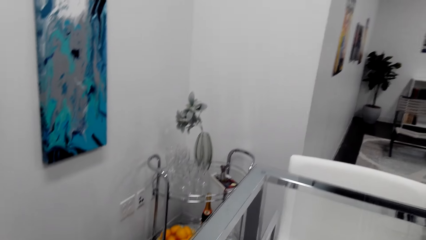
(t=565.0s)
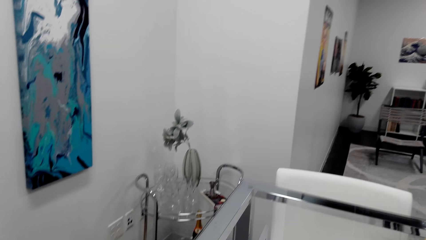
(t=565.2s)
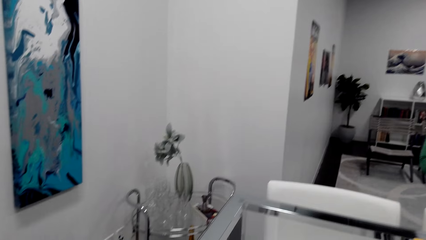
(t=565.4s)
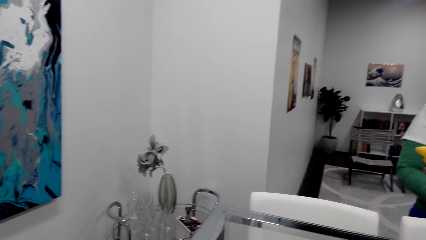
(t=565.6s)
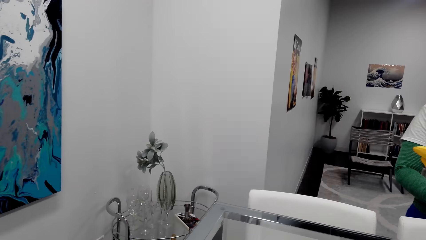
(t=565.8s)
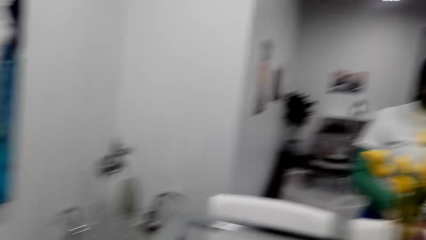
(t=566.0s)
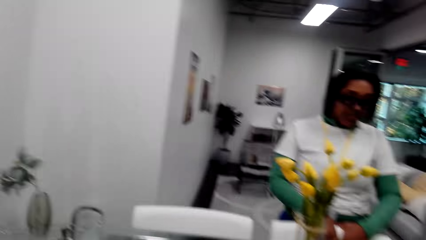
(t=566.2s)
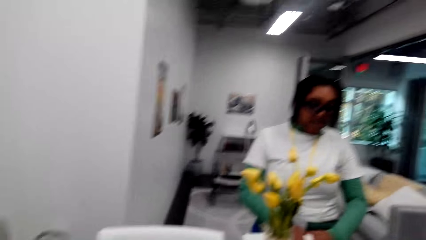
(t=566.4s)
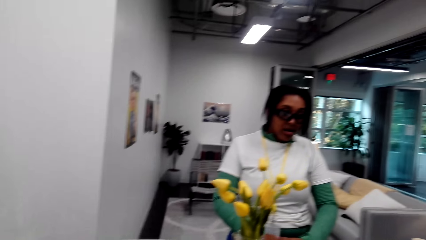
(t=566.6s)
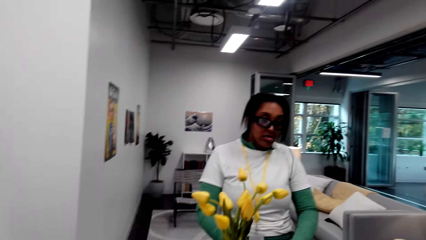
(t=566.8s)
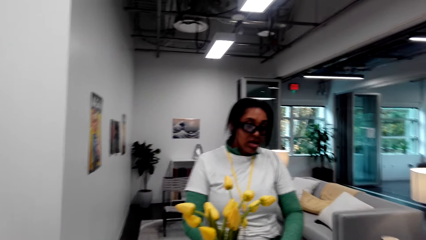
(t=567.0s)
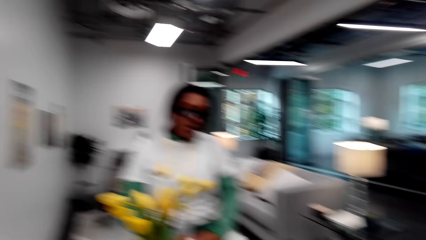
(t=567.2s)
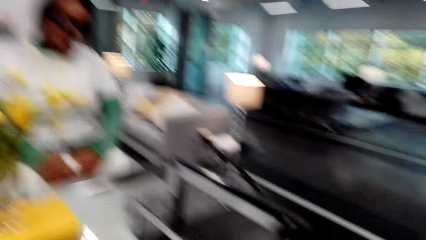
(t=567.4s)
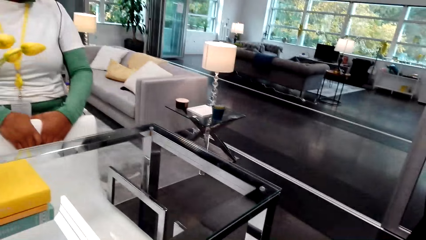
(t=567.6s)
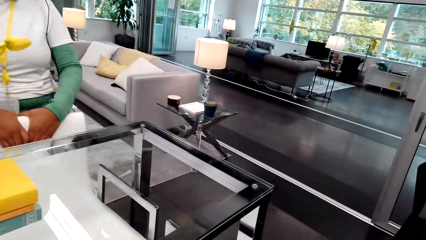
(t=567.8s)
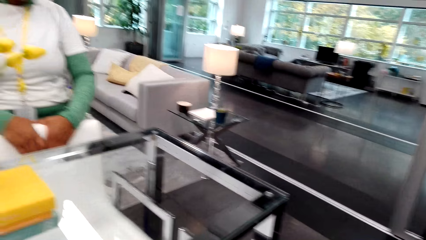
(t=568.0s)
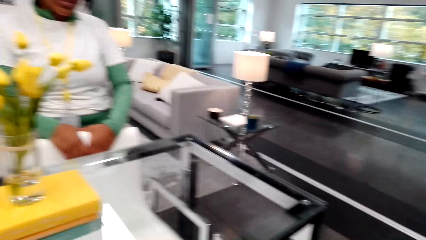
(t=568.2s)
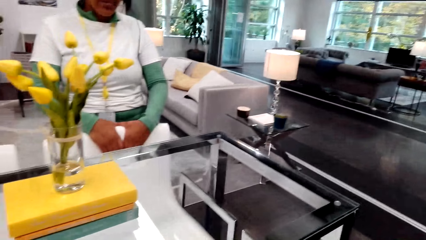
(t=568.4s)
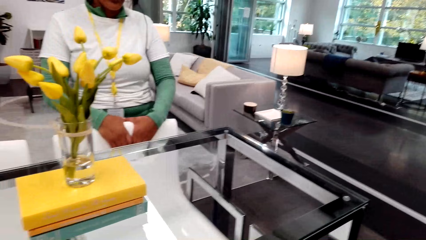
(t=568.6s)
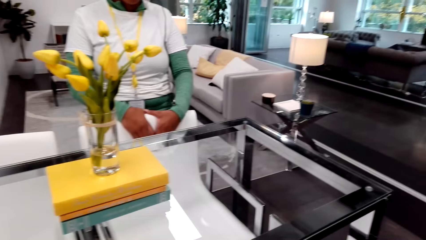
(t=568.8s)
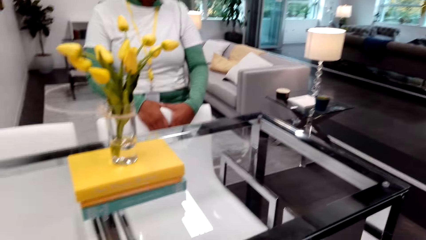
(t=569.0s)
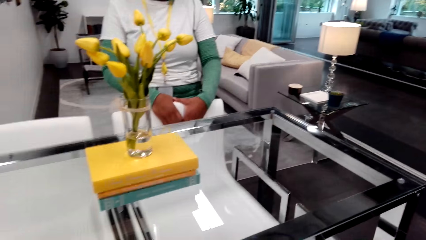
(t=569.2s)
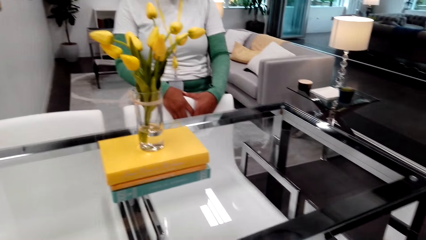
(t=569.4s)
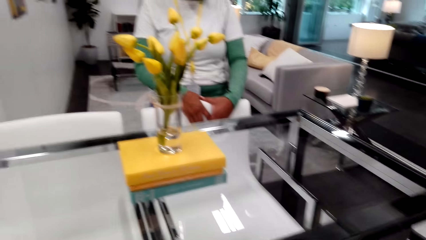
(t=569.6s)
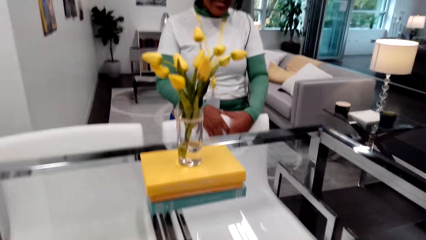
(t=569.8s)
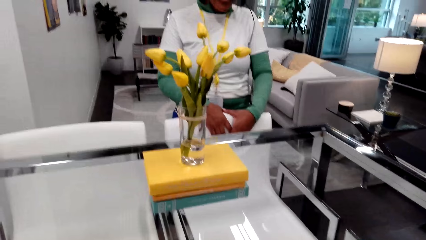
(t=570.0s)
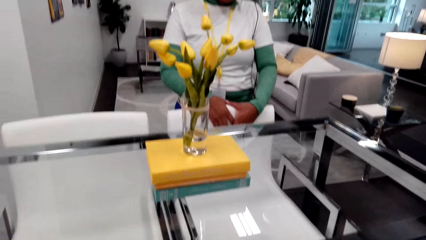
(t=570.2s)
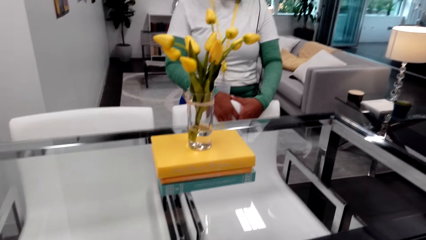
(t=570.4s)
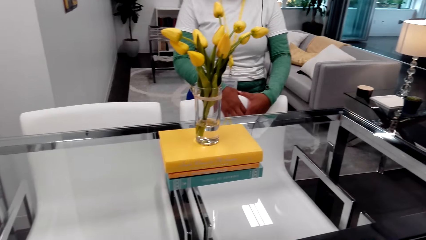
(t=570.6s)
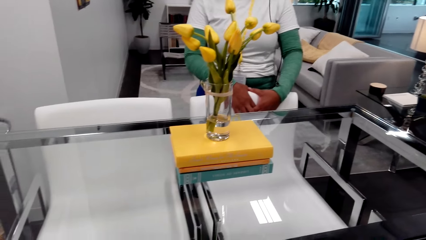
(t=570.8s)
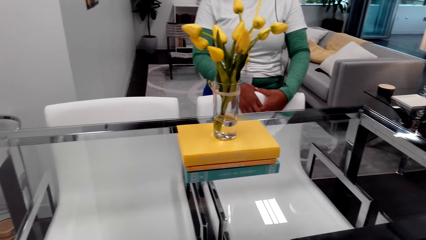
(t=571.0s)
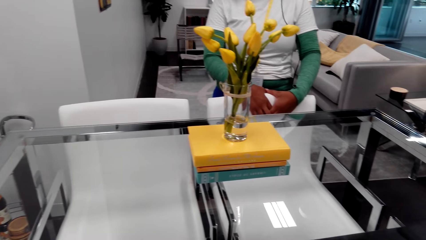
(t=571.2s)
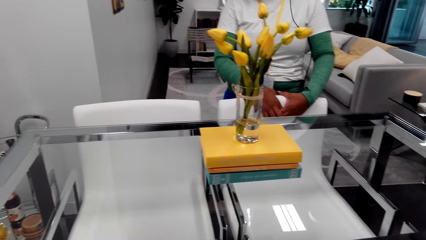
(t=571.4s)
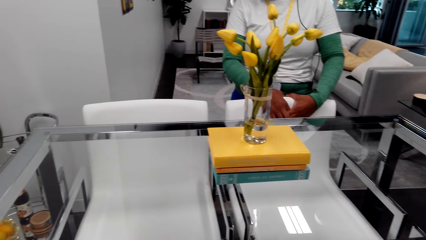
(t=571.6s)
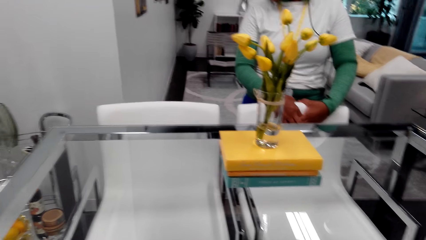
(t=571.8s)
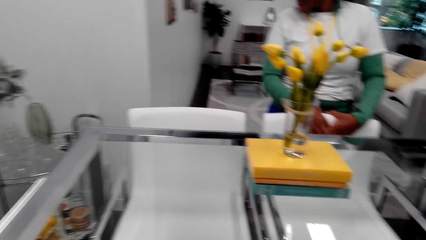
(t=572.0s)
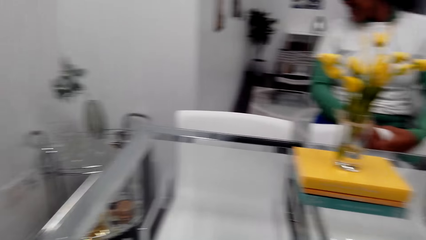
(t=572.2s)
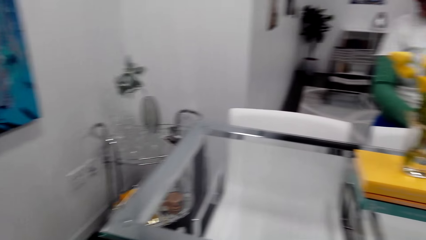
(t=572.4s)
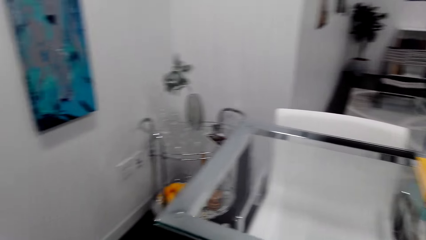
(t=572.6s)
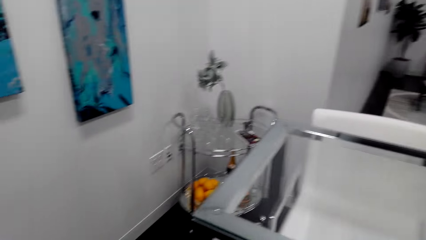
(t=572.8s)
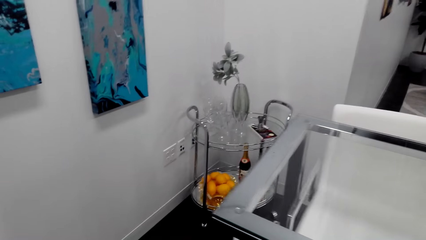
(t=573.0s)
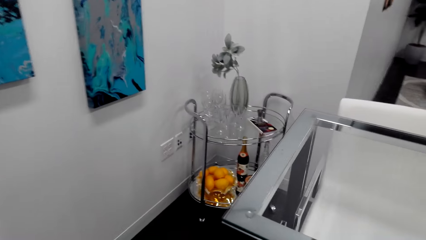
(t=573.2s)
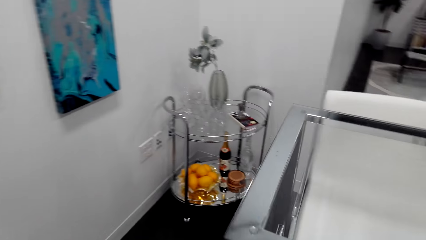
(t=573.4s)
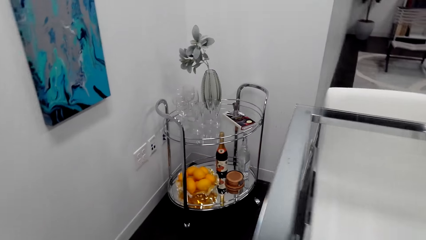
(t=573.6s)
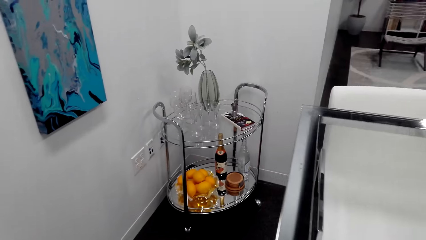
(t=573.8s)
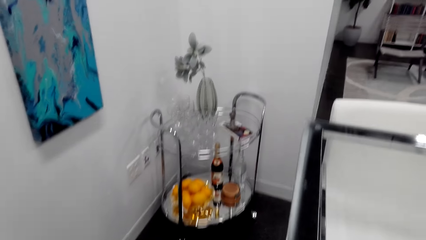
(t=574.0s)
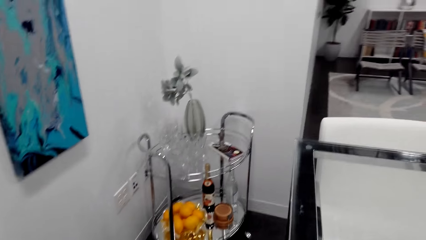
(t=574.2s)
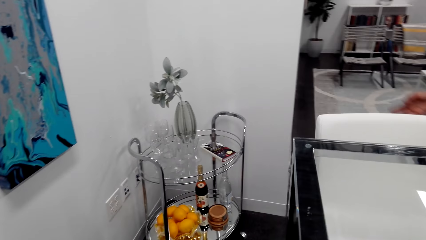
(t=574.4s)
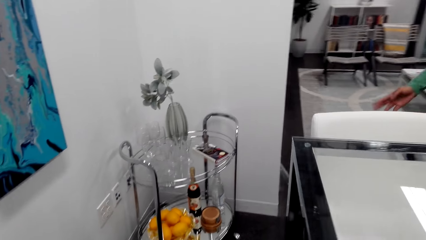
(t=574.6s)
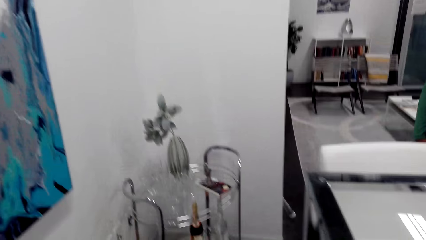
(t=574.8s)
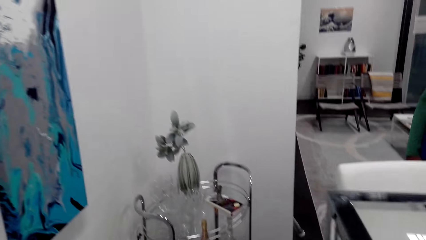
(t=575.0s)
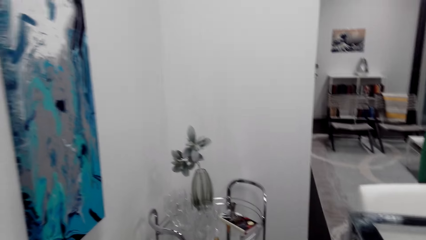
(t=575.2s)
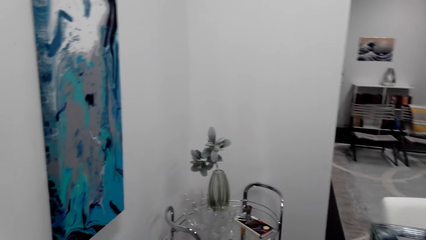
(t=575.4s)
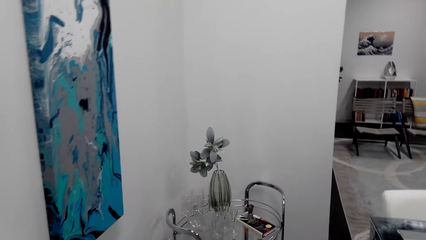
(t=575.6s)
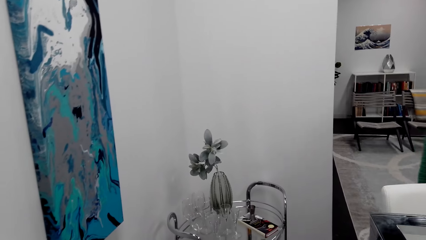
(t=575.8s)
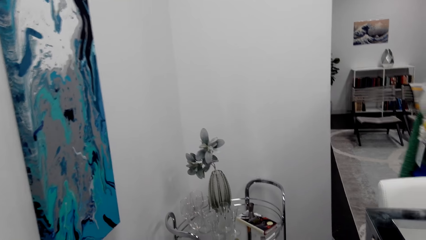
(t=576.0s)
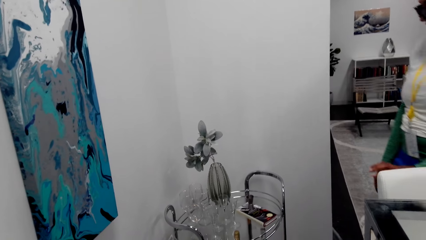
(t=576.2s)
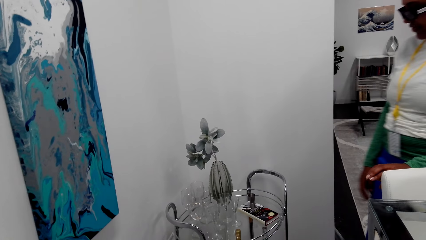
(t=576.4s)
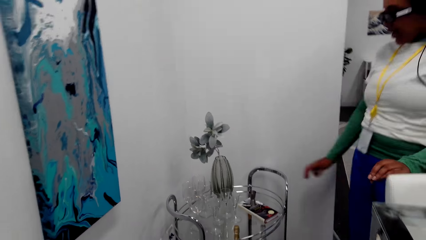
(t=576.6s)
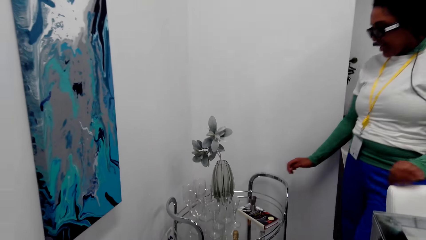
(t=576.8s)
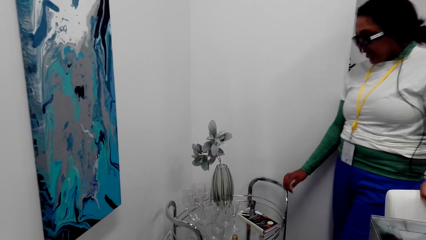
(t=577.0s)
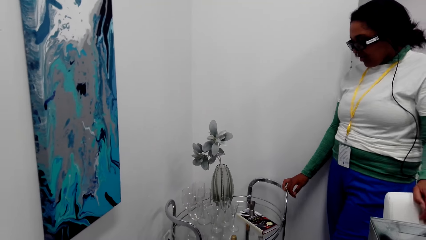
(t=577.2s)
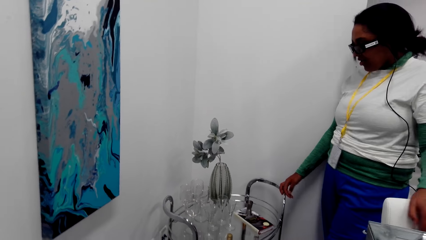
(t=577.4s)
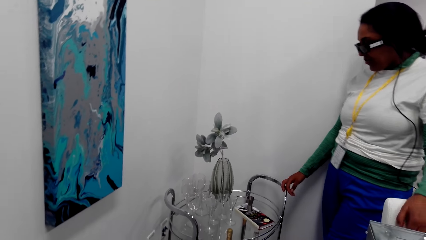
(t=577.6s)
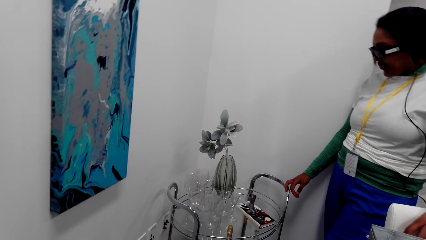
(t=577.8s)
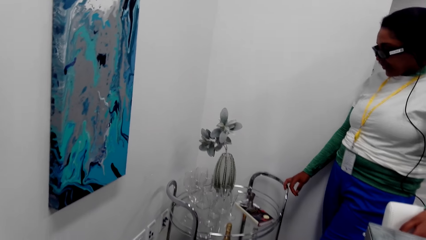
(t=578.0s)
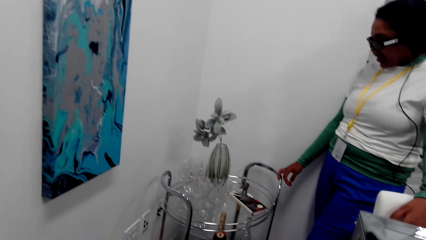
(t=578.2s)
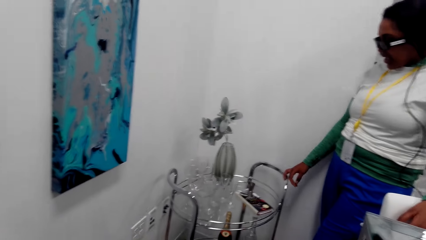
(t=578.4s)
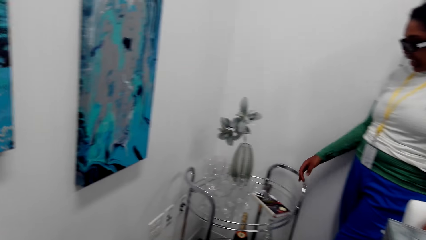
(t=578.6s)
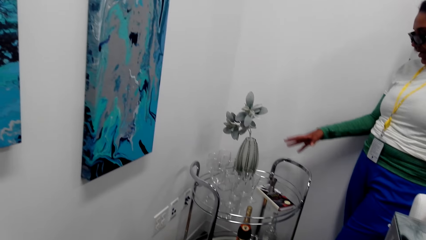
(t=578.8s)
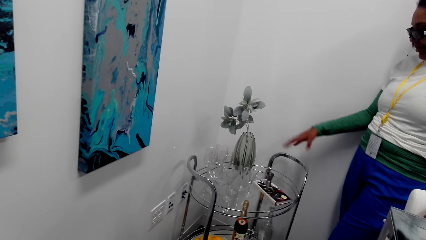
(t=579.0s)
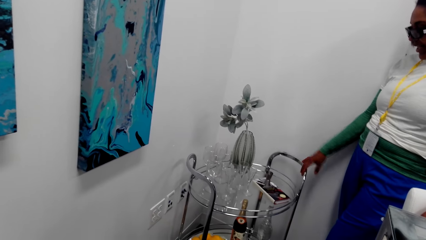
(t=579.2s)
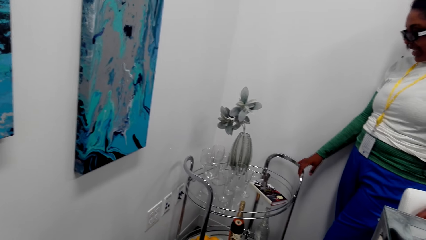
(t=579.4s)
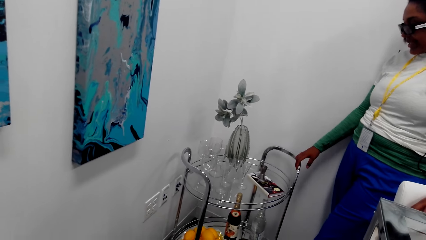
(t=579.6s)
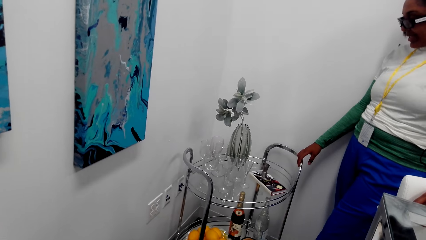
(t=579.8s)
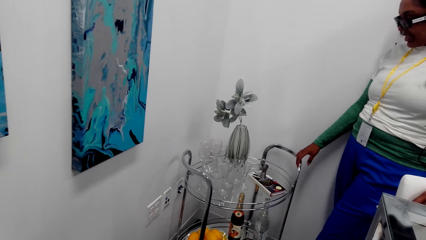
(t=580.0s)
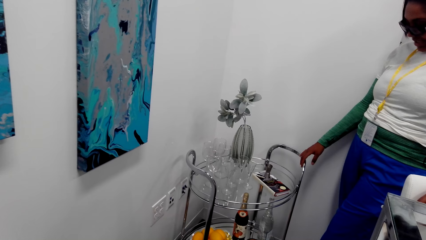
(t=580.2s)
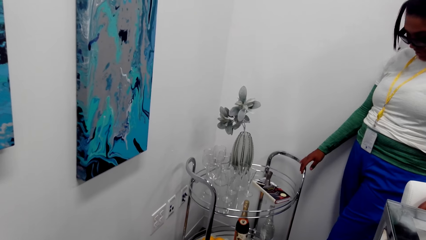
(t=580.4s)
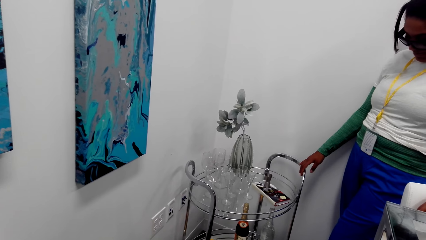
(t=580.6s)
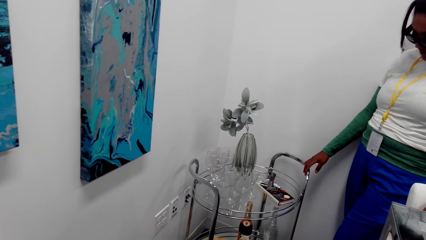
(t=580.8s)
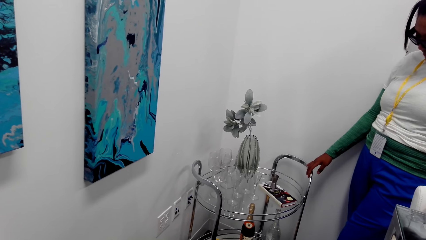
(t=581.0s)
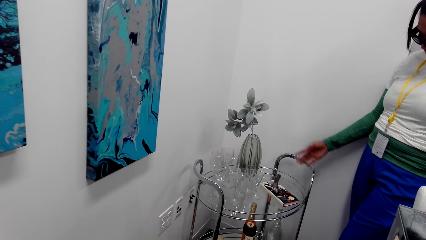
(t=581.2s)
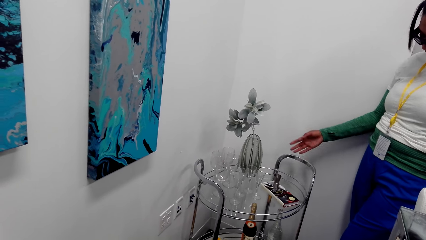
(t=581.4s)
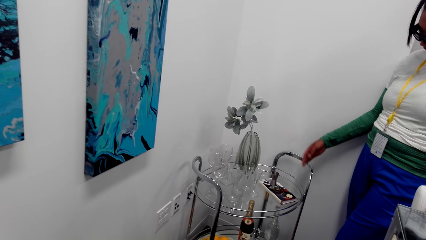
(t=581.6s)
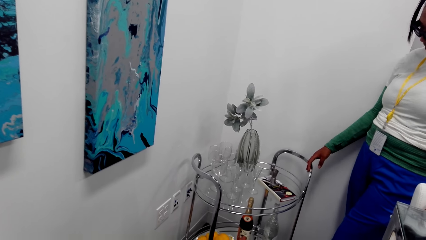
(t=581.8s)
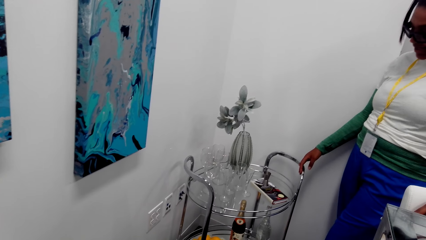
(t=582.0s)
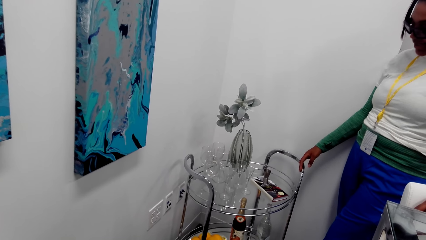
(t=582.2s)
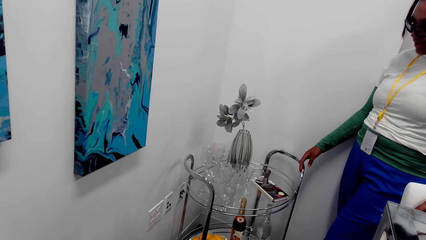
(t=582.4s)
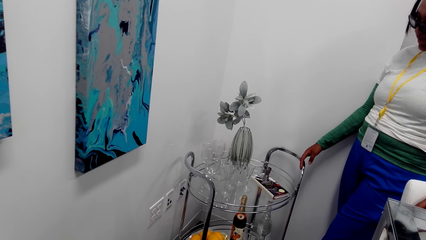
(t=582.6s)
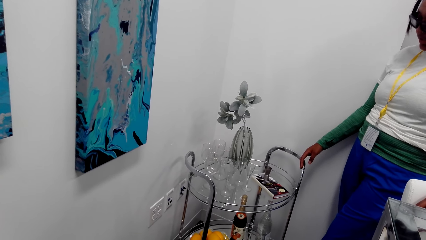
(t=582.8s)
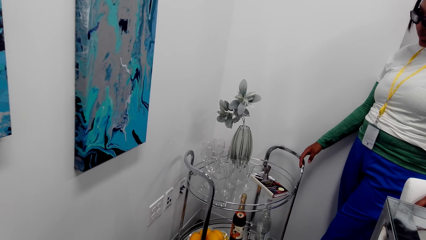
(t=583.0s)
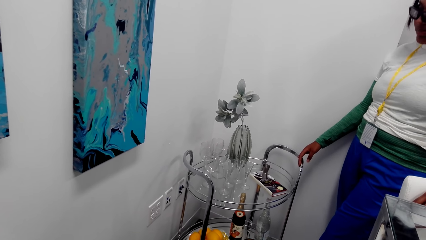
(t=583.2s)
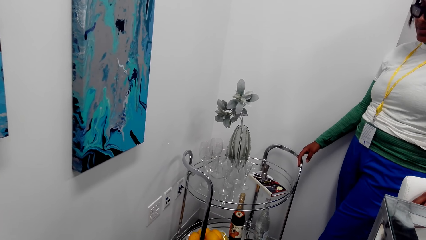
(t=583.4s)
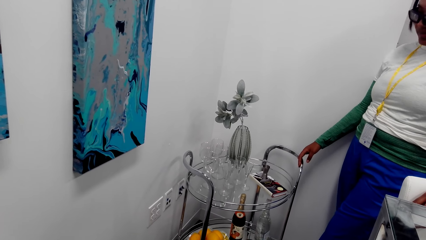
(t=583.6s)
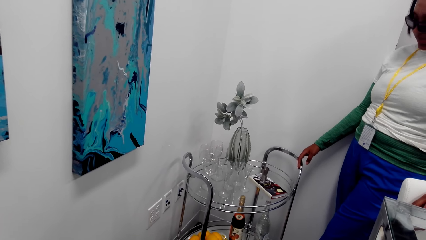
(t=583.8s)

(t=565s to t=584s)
The camera wearer walks around the room. A woman touches the table stand. The woman touches a chair. The woman makes a gesture.
